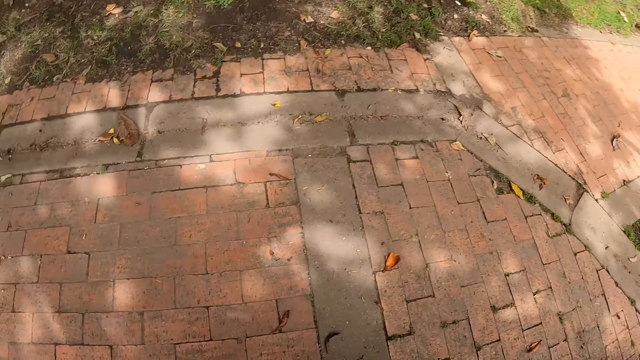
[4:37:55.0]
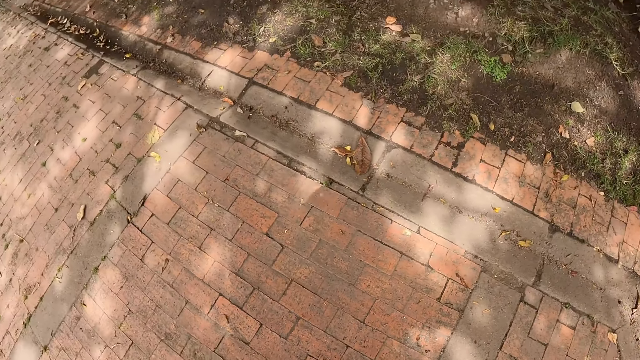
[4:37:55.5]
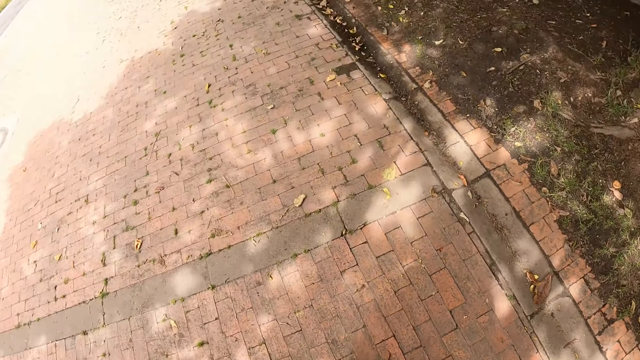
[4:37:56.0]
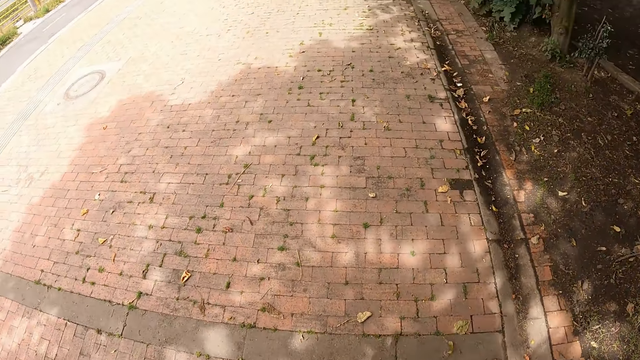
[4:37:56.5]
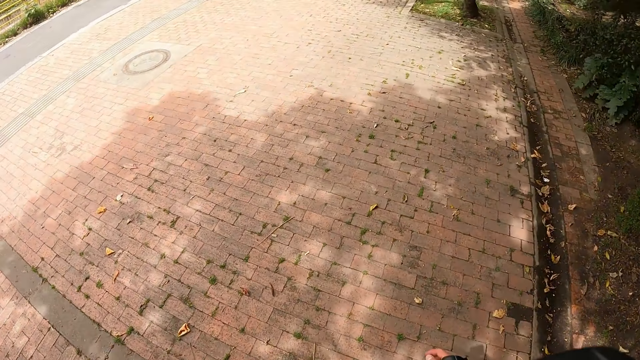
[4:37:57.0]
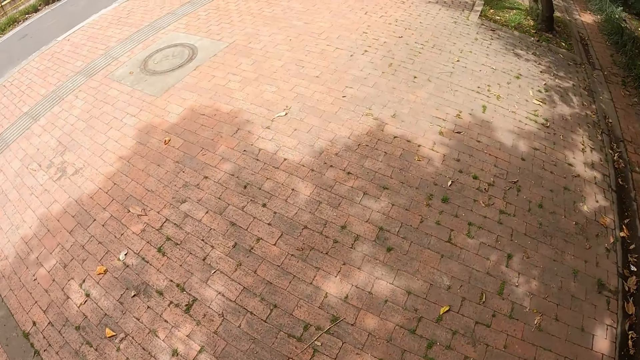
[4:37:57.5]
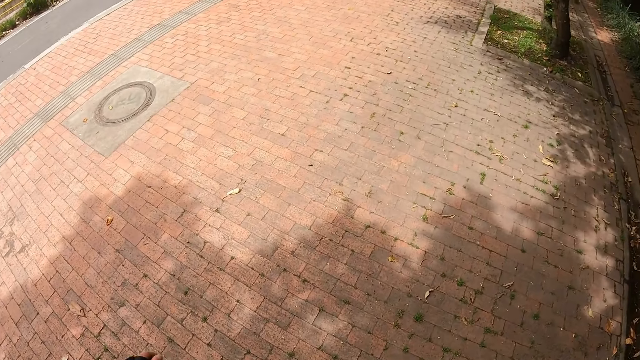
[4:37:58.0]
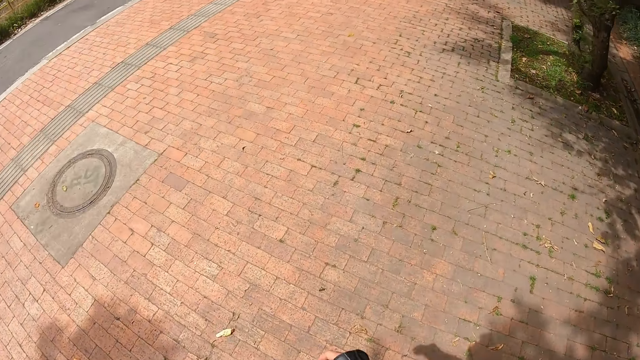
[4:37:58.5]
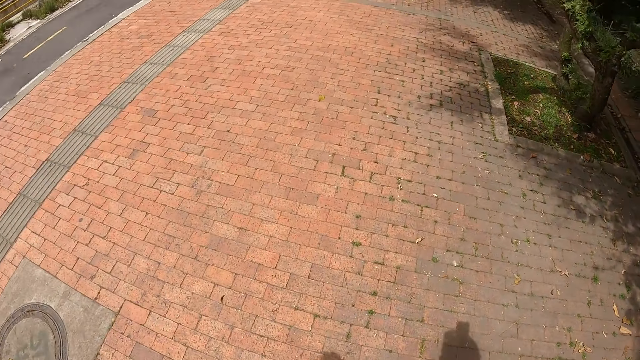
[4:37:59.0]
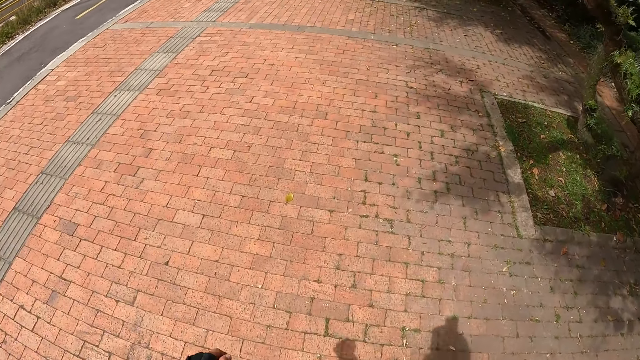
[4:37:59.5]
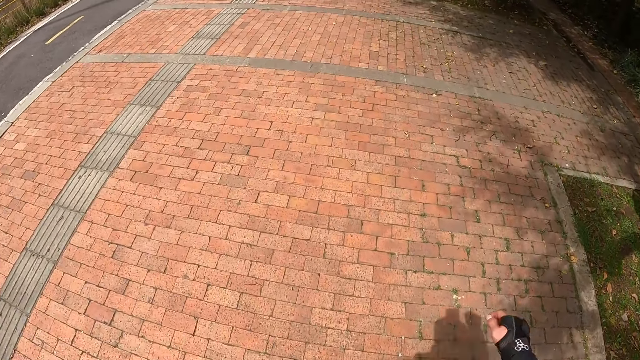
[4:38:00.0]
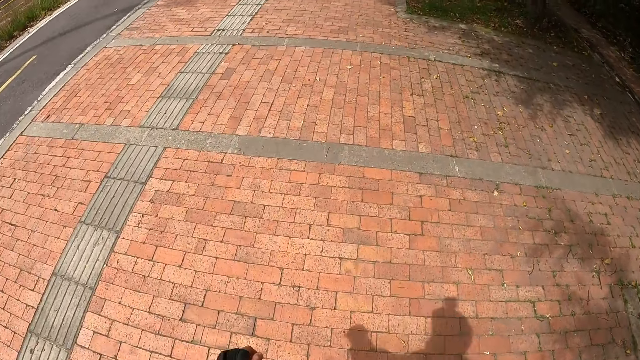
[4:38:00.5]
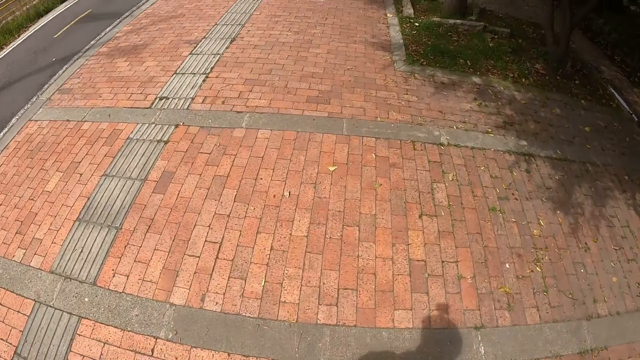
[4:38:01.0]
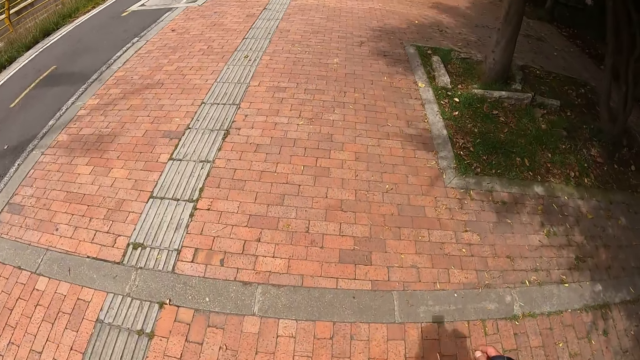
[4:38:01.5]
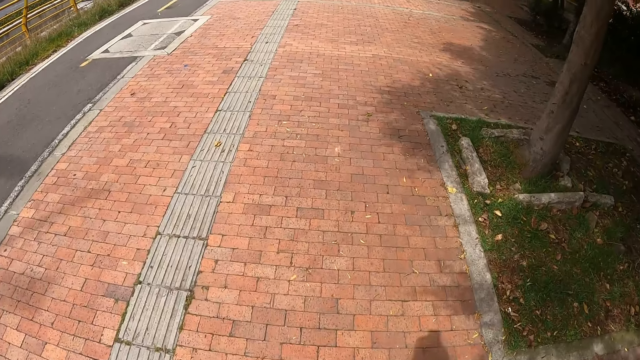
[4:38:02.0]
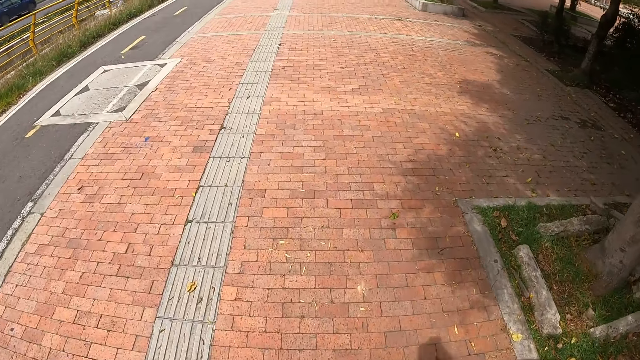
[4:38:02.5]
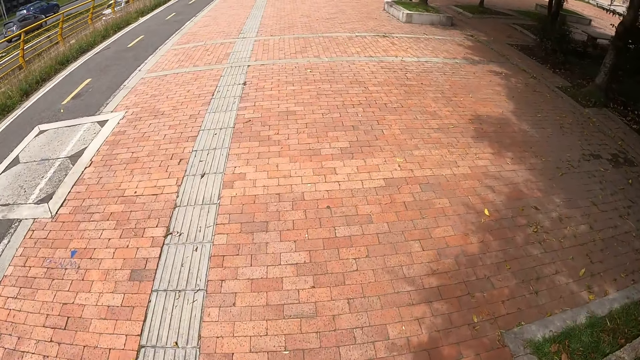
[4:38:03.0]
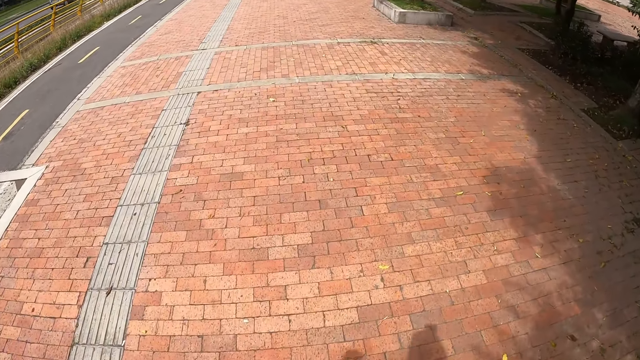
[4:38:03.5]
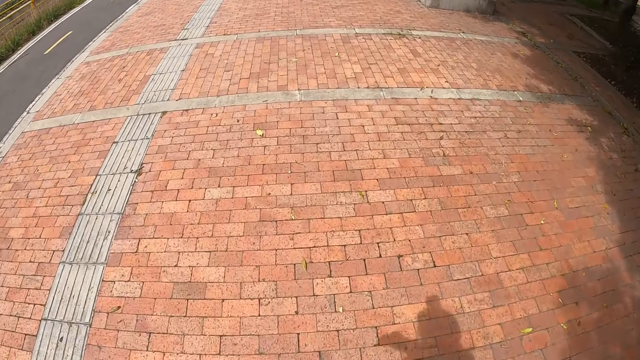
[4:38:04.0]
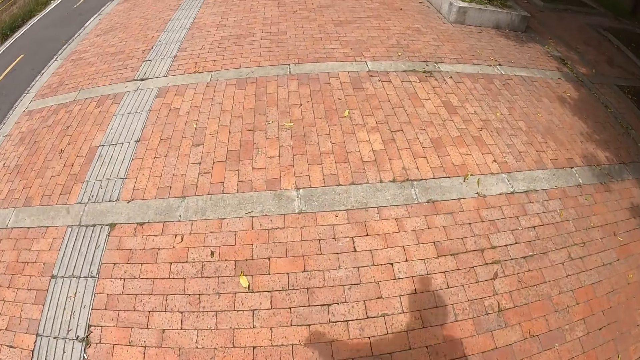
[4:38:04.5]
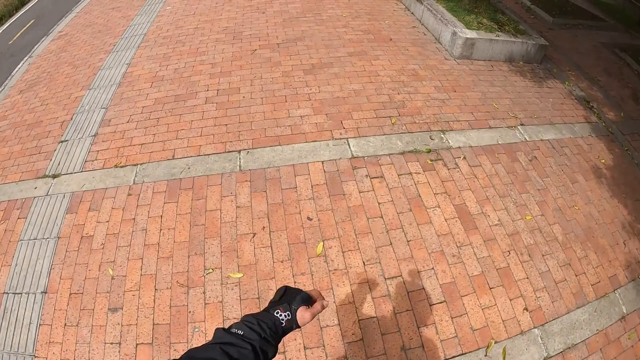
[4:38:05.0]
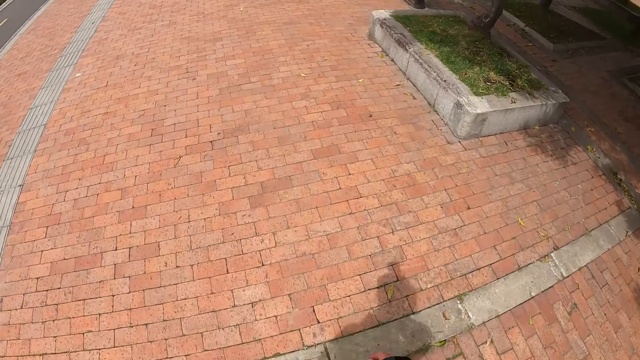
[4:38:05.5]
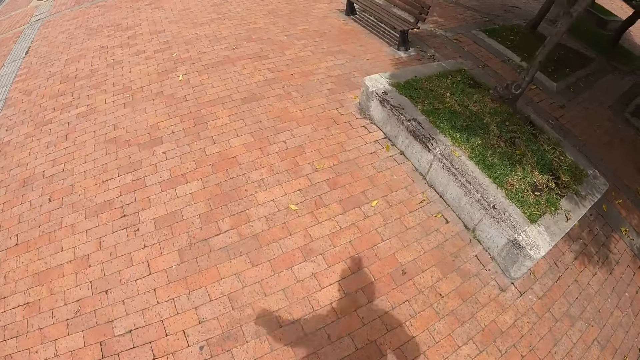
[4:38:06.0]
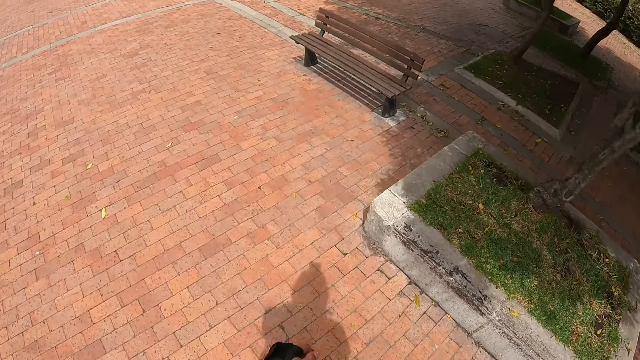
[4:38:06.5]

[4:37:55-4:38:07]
The camera wearer skates on the road with a roller skater in both legs.

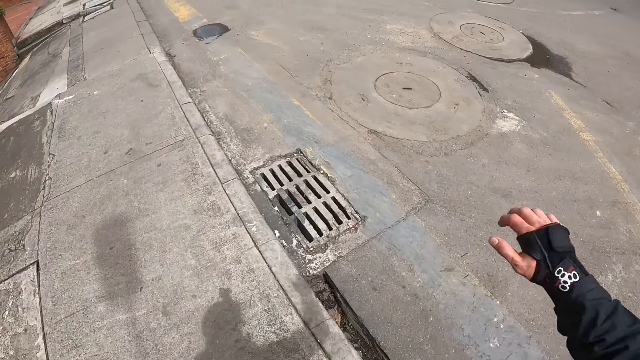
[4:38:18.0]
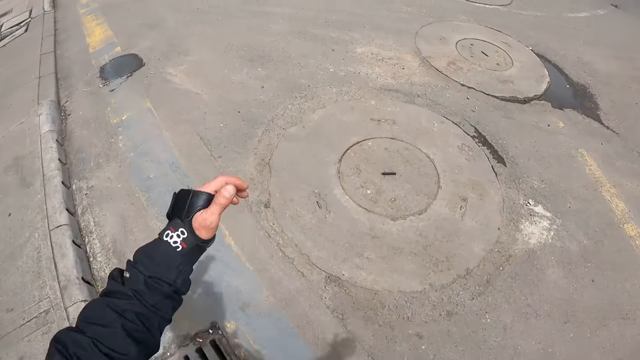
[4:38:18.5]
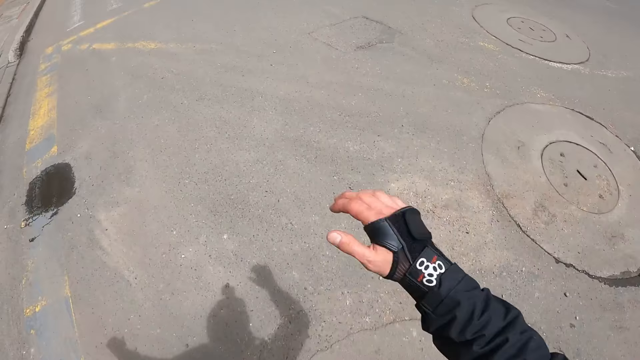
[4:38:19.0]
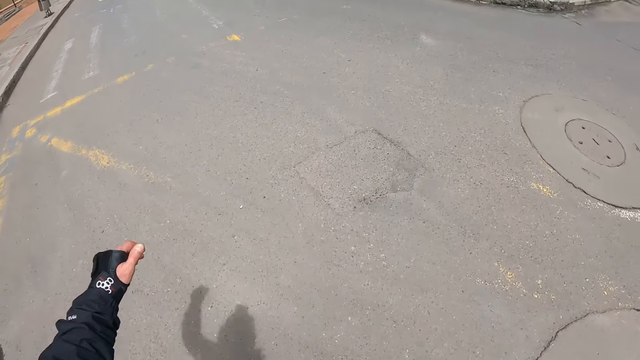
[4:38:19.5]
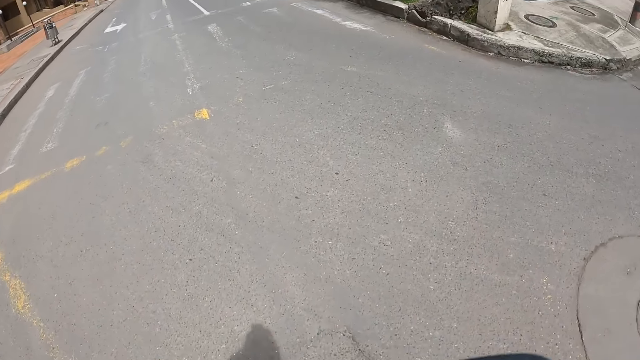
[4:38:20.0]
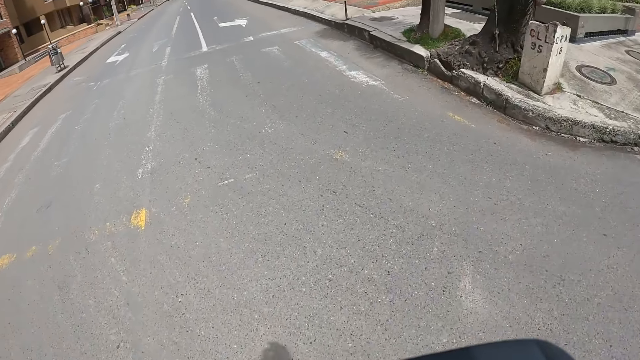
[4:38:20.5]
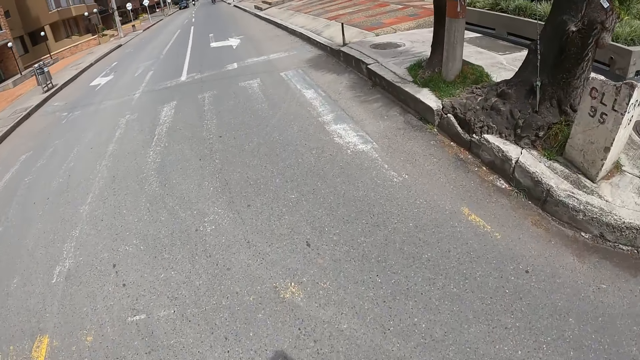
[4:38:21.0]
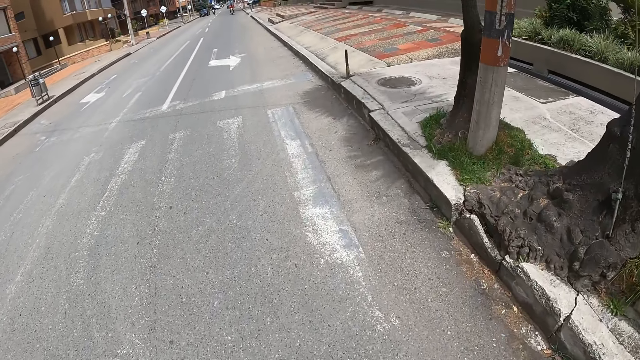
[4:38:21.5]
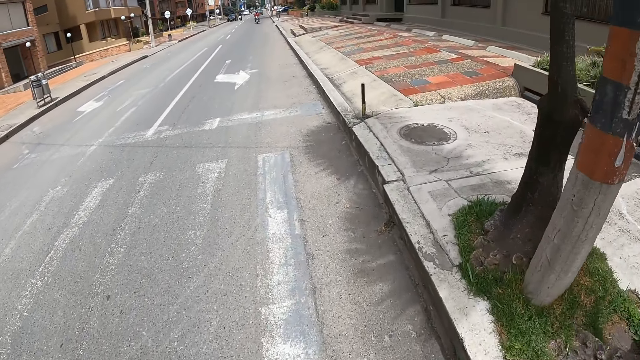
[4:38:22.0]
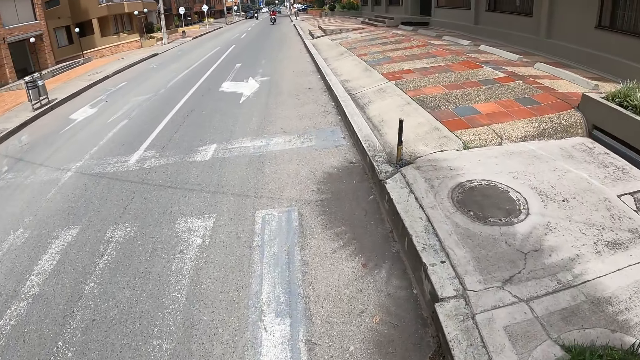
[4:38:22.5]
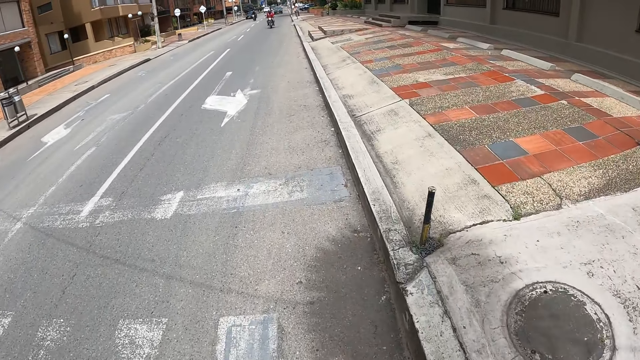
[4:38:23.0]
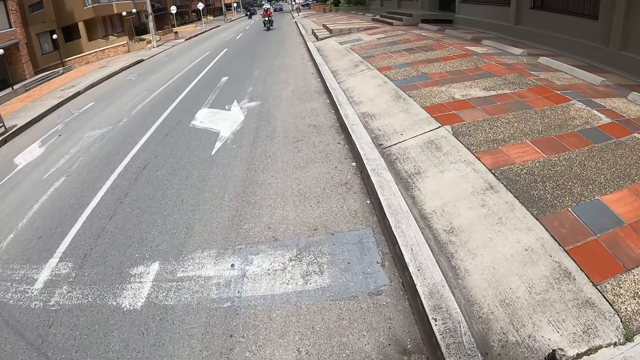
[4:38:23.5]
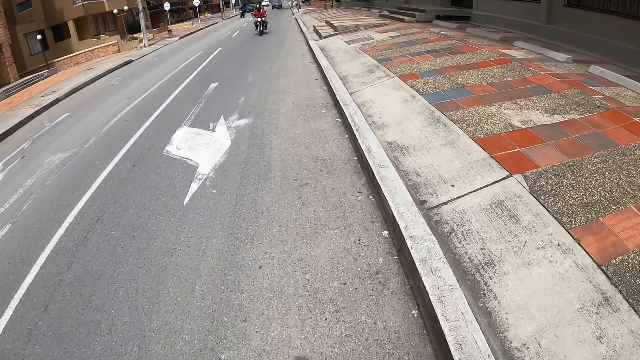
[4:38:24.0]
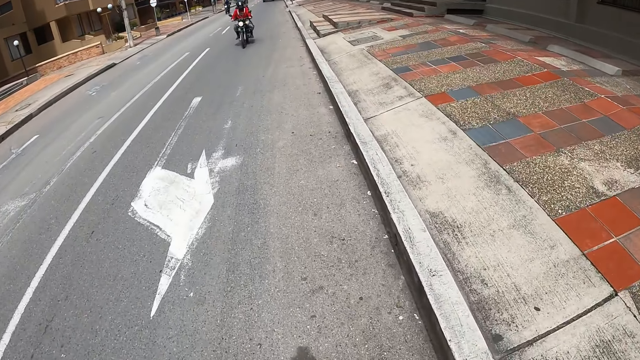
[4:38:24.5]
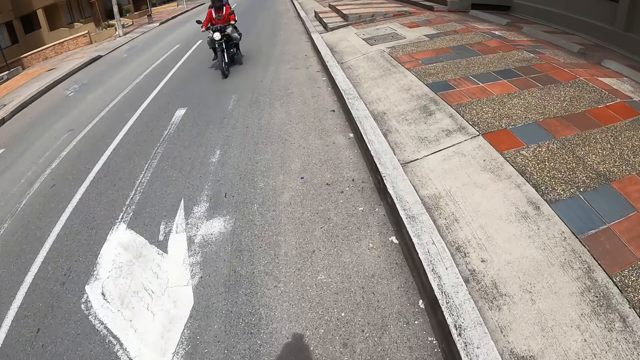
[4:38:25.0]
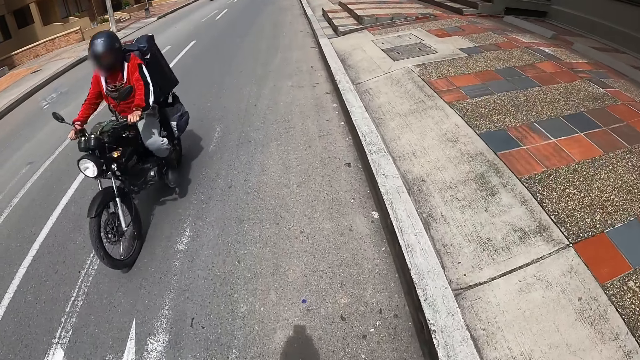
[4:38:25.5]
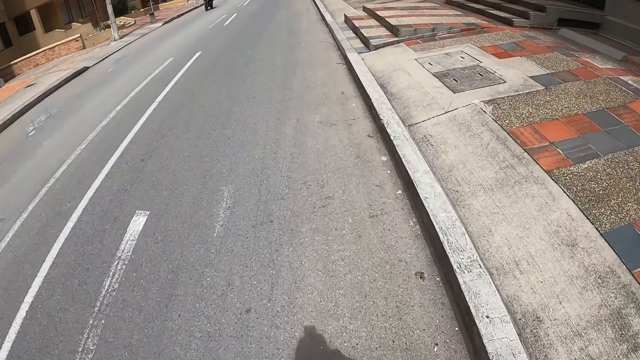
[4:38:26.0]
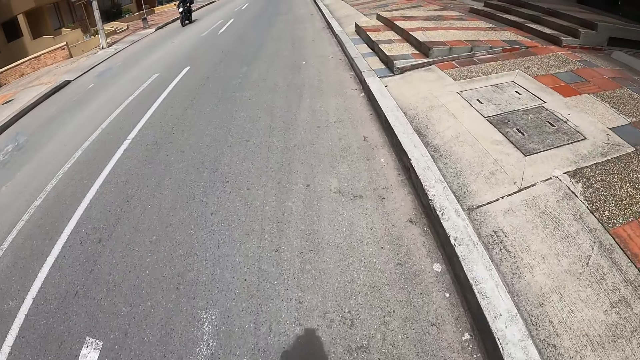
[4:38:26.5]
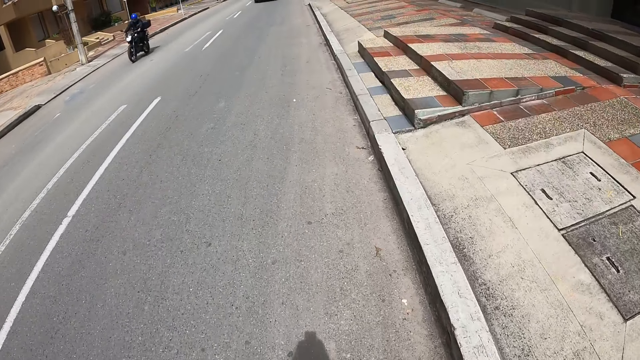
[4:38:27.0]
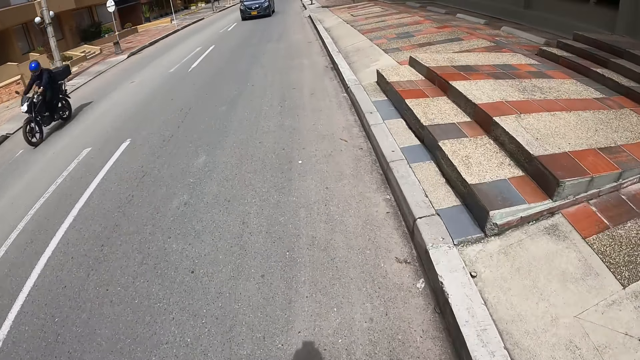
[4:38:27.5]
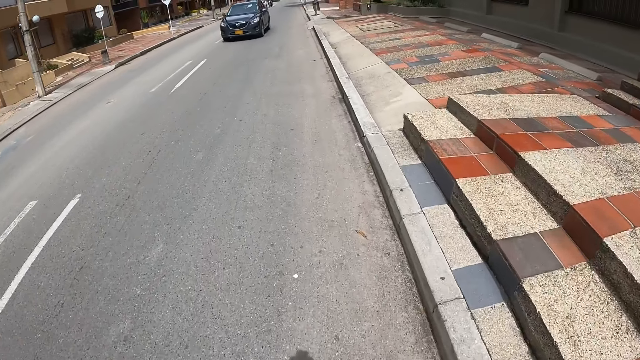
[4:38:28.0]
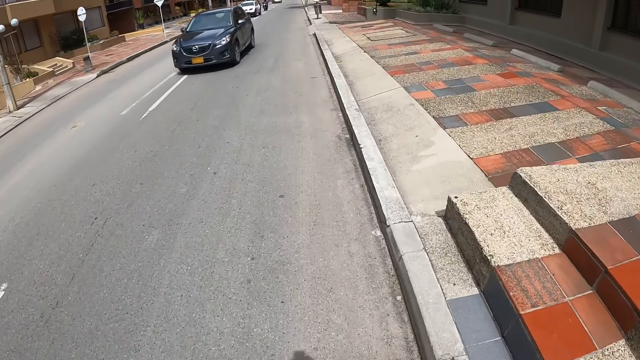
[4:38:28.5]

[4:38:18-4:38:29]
The camera wearer crosses the road with the roller skater in both legs. A man rides a motorbike past the camera wearer. Another man rides a motorbike past the camera wearer.
